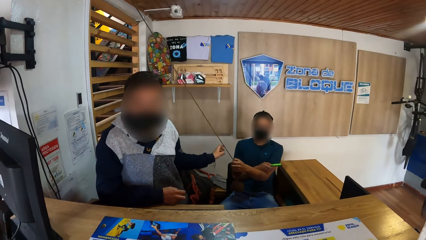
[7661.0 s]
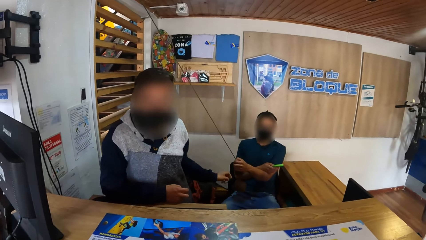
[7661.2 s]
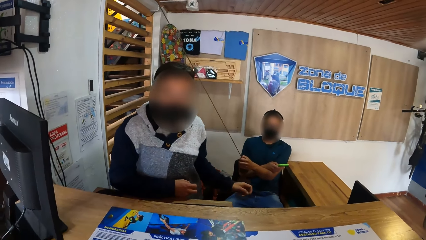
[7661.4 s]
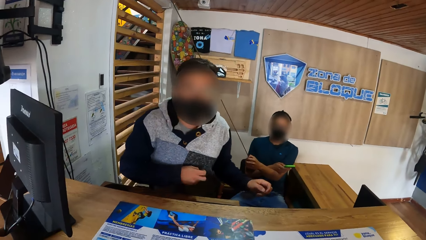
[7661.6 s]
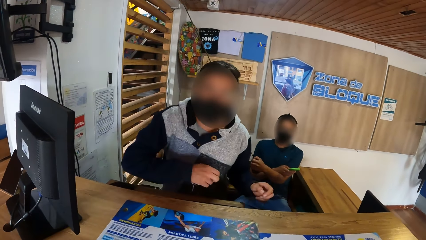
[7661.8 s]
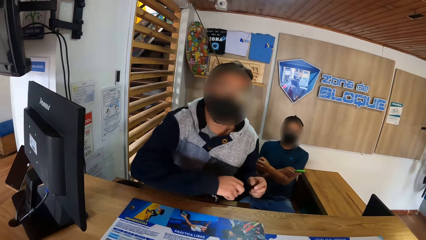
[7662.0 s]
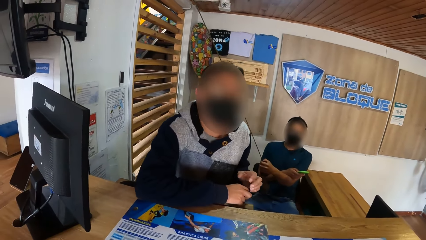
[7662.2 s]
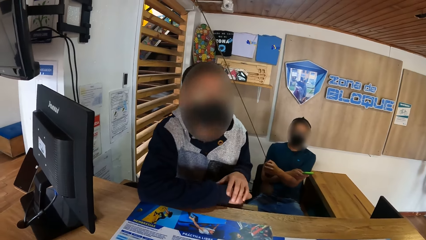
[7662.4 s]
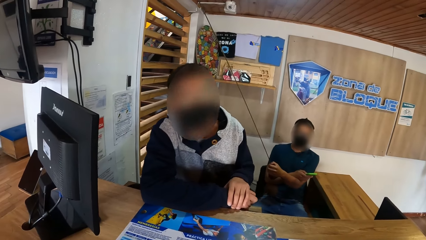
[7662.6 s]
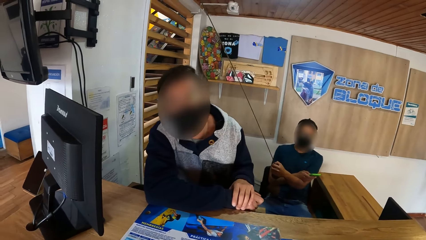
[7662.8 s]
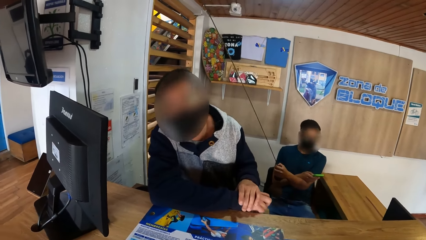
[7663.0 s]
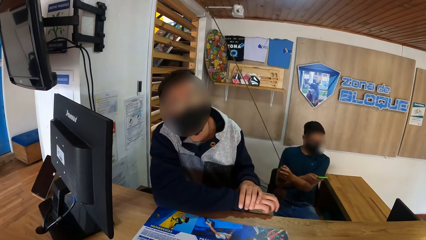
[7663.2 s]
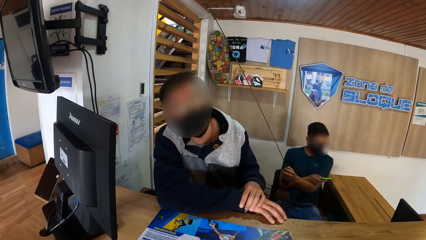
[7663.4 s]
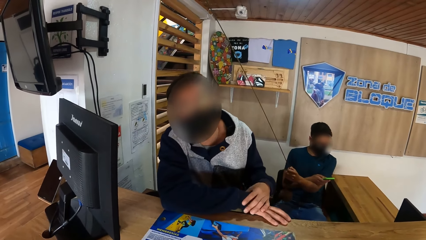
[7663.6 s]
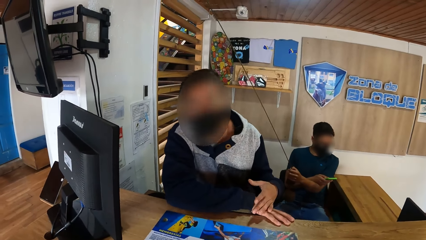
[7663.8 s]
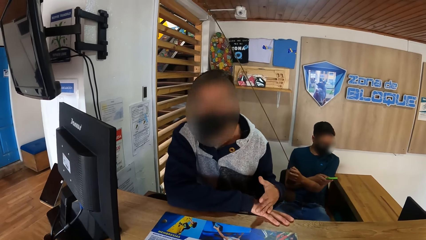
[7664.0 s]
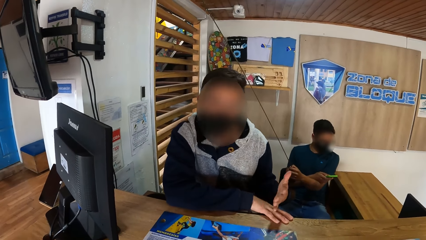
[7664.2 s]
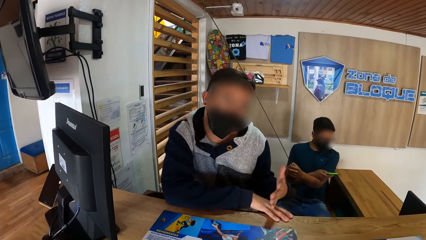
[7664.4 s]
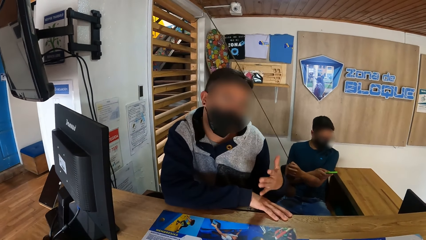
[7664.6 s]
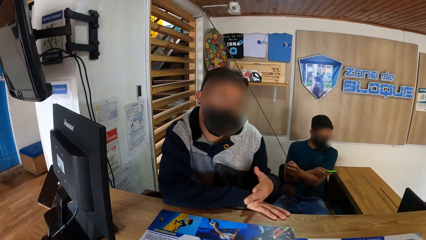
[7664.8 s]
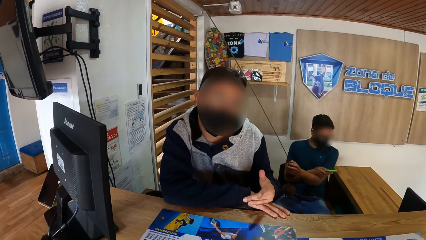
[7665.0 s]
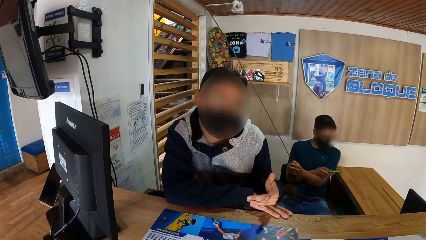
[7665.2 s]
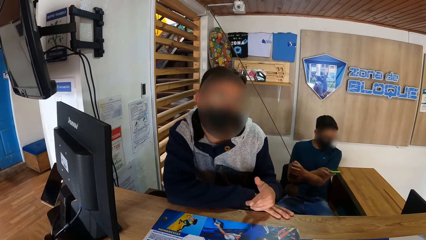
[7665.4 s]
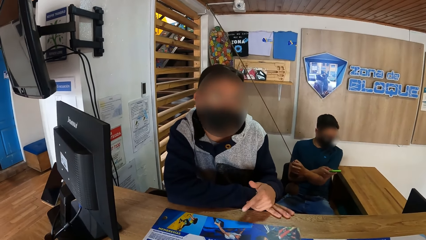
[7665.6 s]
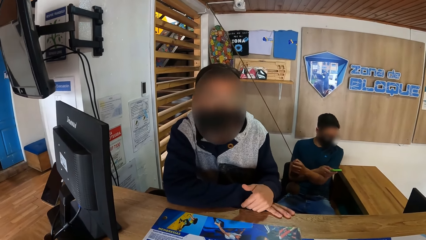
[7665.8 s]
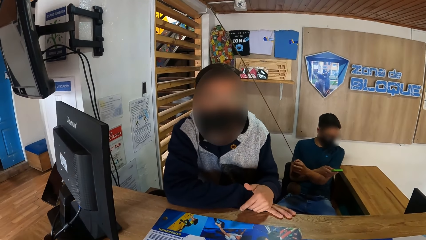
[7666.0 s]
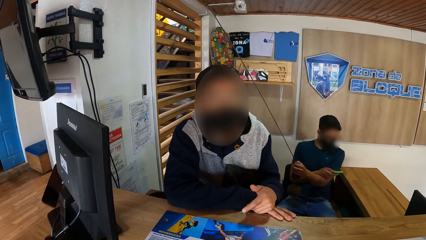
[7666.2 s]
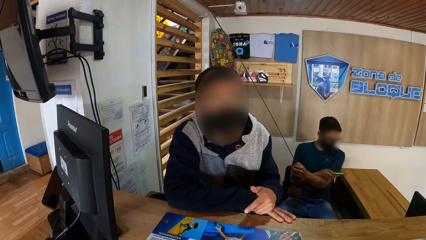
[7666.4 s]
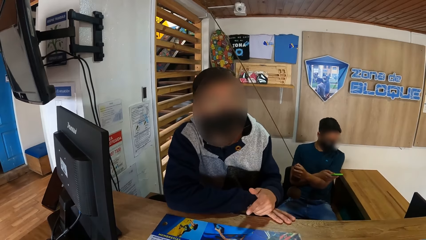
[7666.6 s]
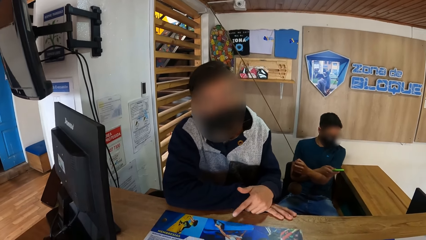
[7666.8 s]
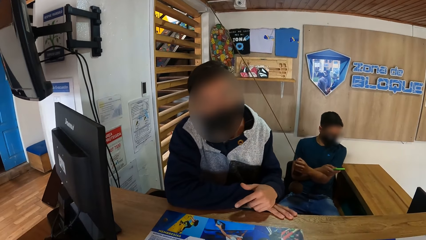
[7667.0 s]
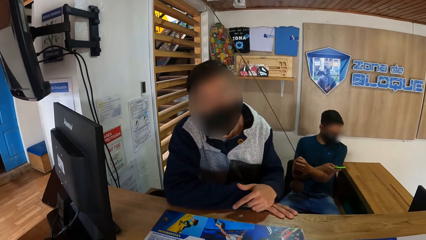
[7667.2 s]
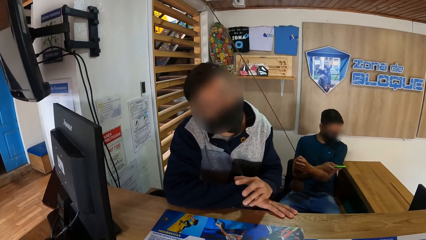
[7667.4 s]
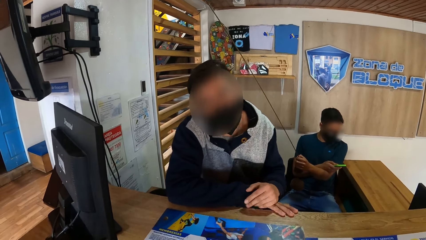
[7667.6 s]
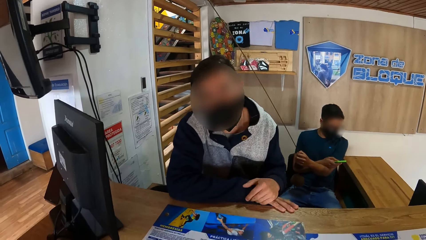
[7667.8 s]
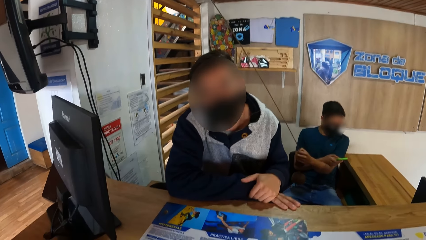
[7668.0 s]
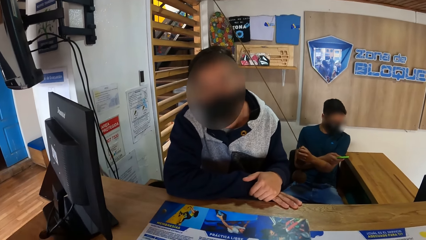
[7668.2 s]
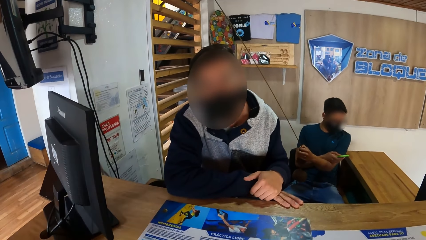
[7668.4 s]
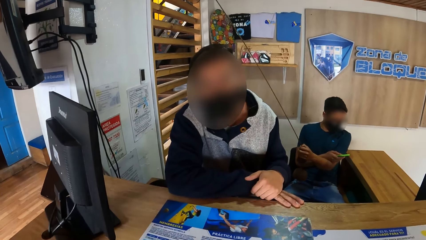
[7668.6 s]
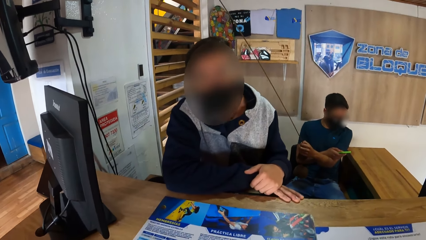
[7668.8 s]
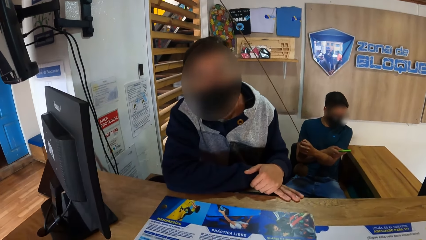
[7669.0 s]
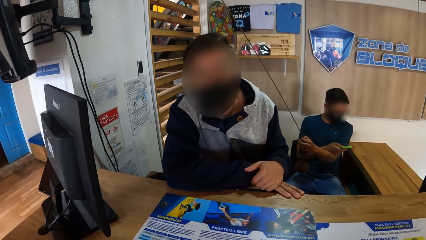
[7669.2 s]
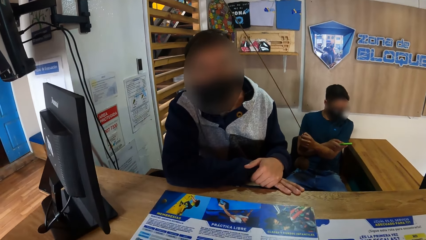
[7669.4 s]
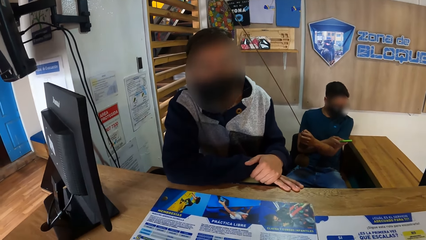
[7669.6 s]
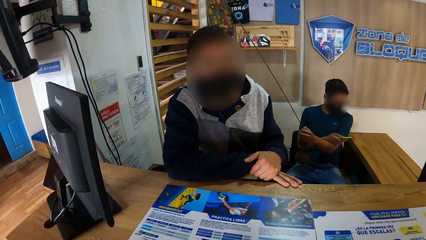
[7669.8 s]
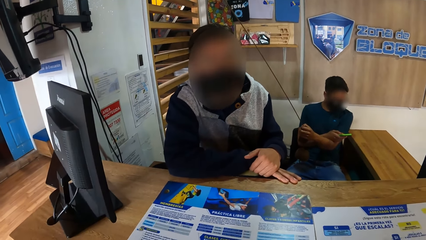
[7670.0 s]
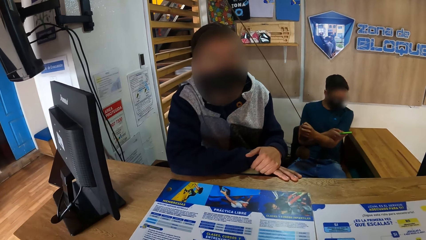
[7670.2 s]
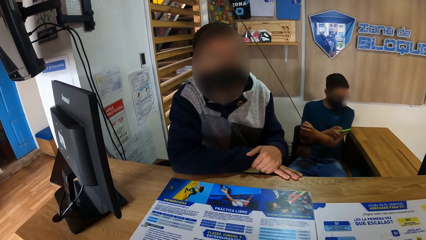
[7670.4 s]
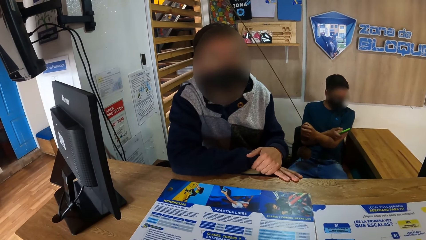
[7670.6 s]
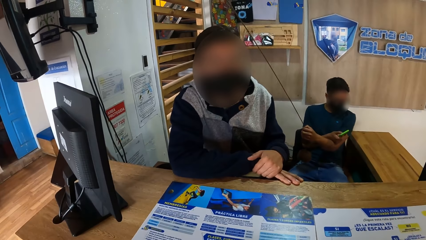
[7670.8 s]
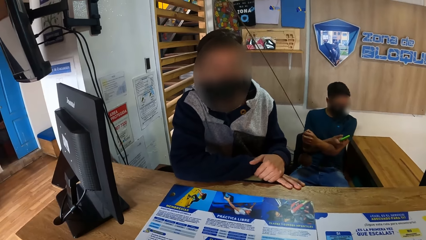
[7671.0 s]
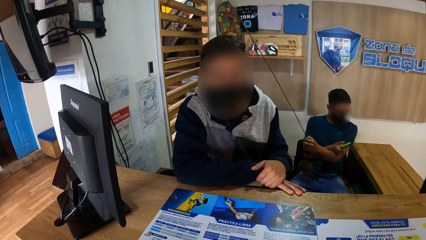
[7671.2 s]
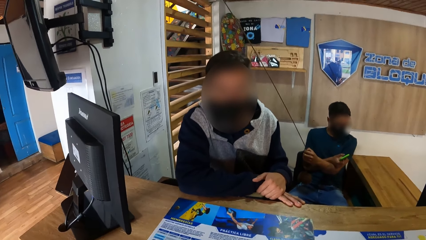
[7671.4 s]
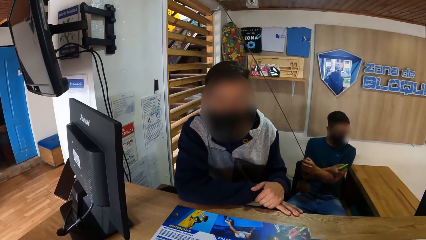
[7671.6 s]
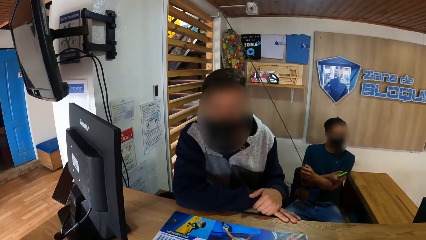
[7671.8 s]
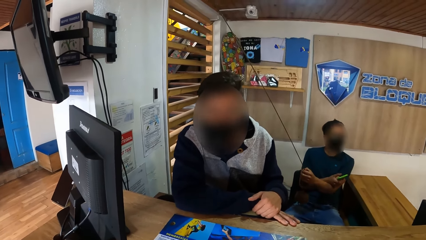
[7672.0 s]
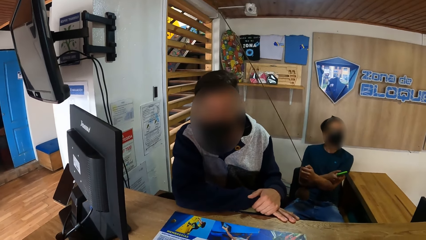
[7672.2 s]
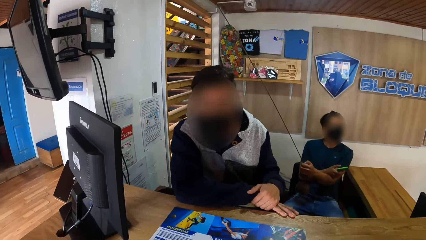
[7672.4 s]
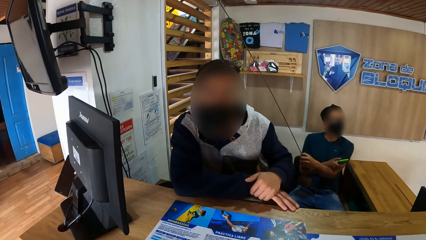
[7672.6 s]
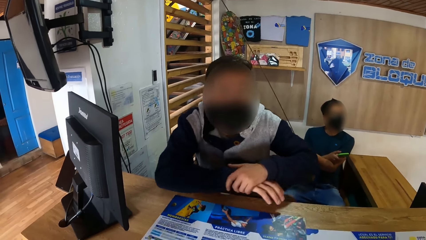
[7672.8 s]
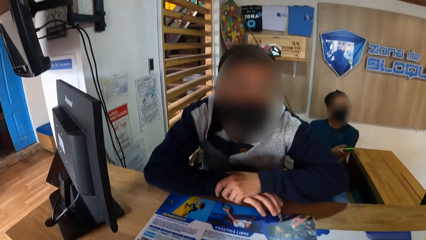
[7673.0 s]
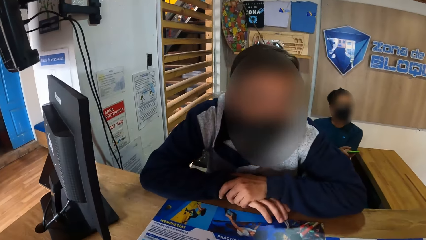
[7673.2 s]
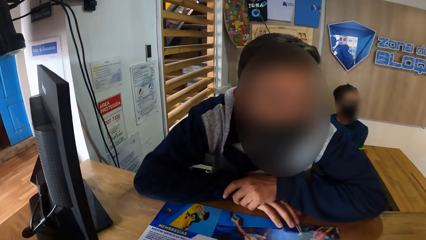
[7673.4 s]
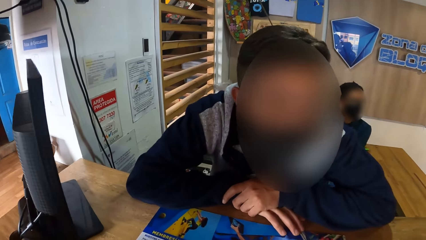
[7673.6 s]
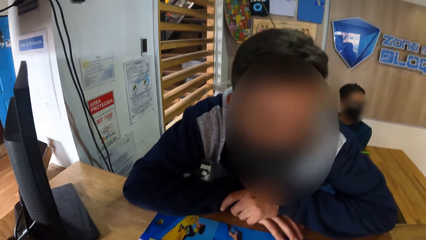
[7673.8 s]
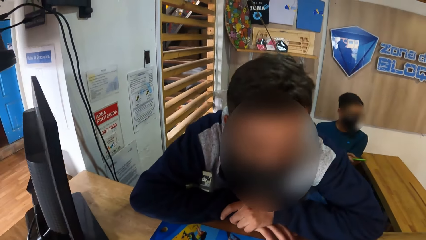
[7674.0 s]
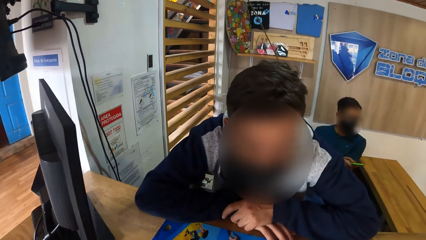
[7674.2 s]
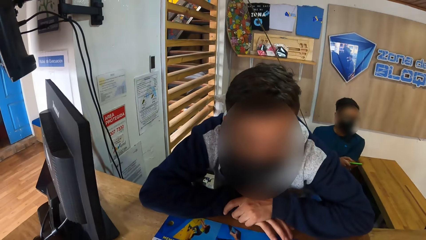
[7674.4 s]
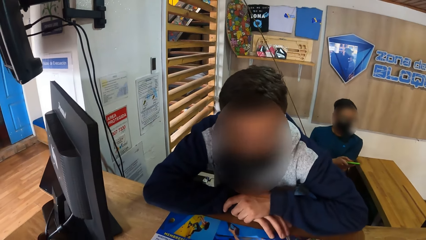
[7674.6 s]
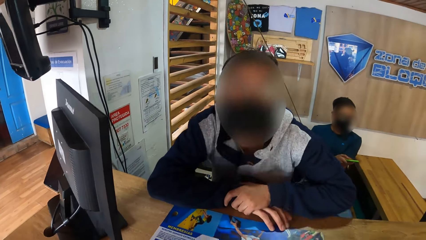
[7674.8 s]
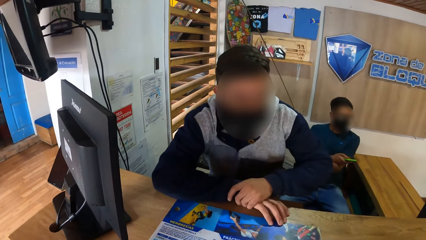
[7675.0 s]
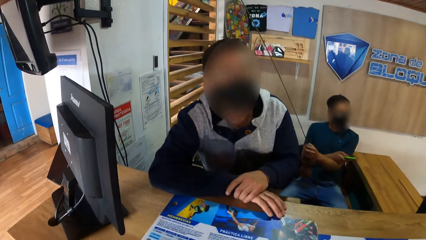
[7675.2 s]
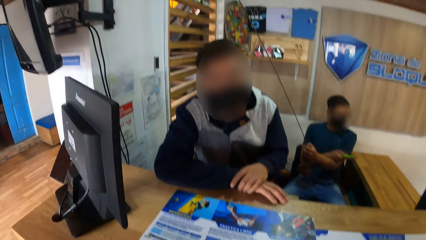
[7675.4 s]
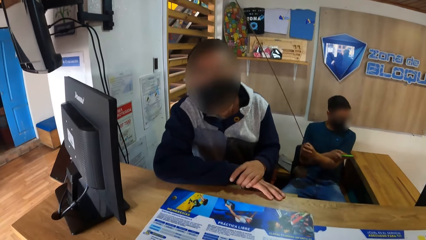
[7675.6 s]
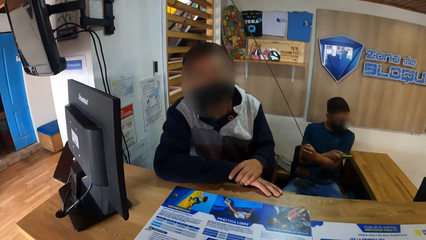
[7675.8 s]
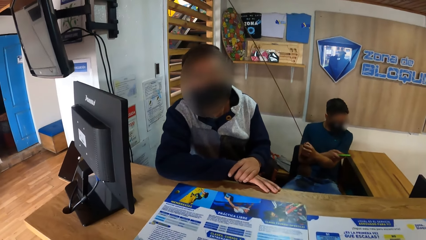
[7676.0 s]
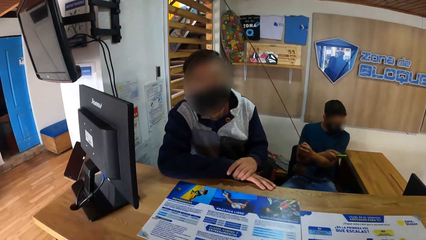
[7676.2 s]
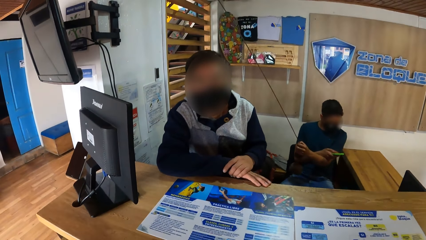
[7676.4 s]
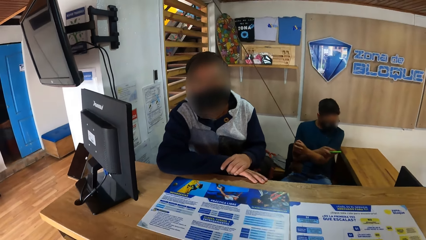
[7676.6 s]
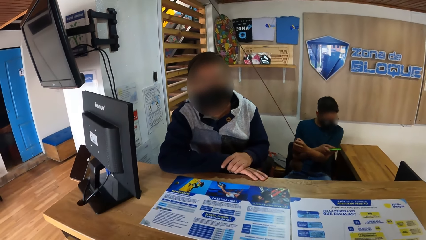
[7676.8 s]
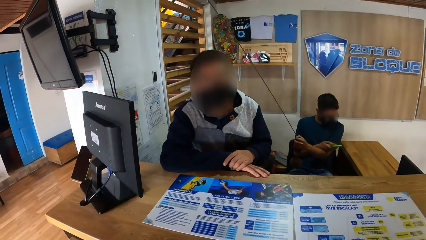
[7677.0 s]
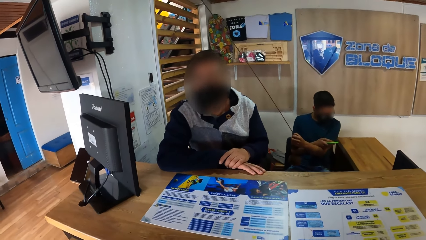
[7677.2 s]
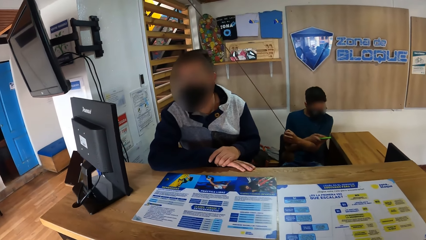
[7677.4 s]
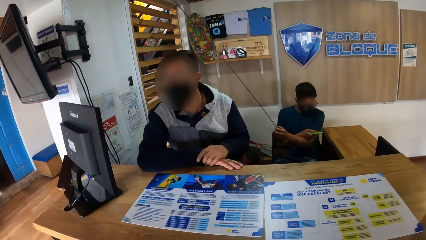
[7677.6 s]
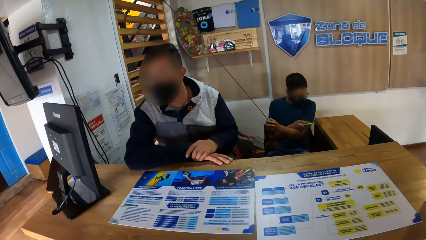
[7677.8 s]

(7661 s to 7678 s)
The camera wearer interacts with a man. The man rests his right hand on the table. The camera wearer dialogues with the man.
